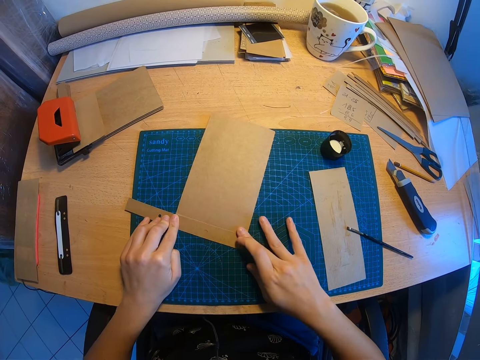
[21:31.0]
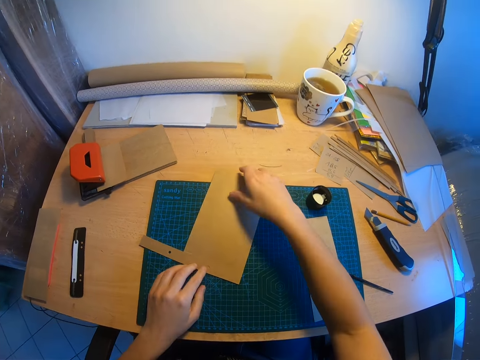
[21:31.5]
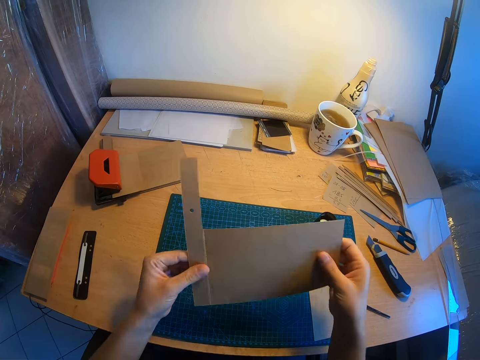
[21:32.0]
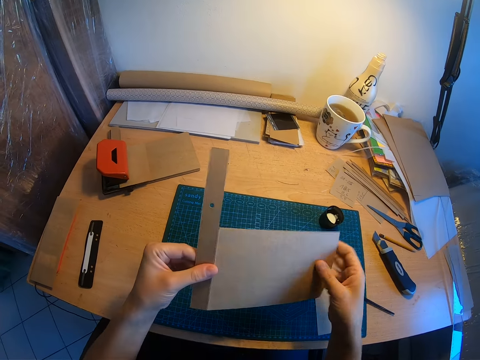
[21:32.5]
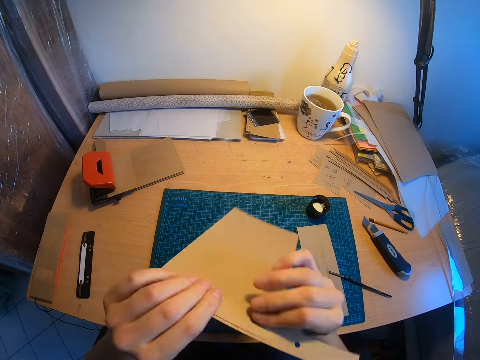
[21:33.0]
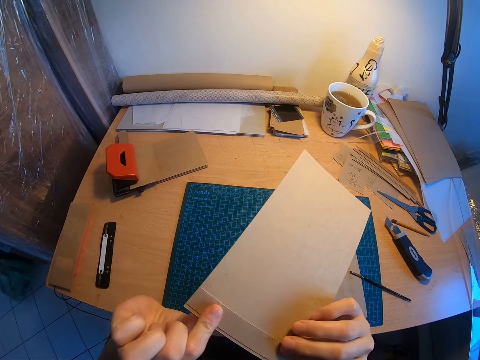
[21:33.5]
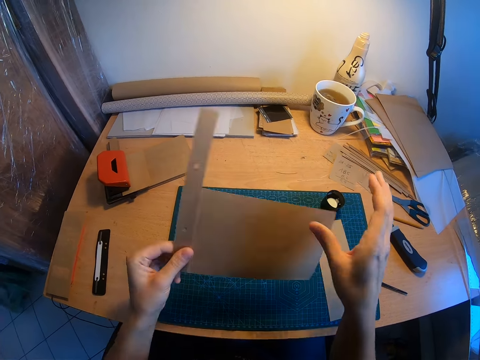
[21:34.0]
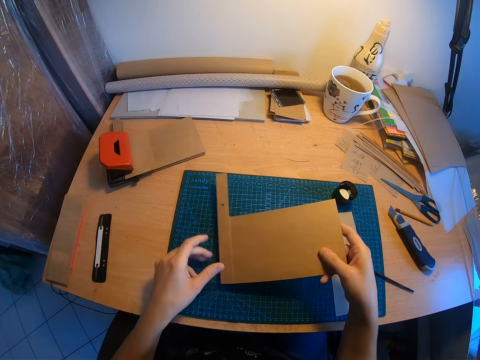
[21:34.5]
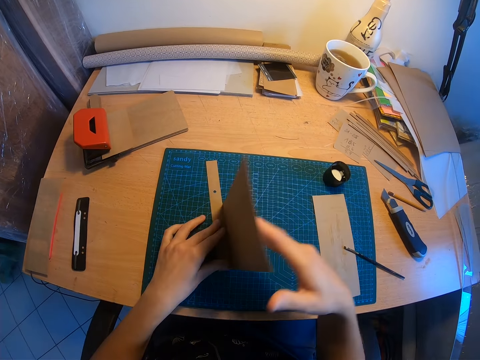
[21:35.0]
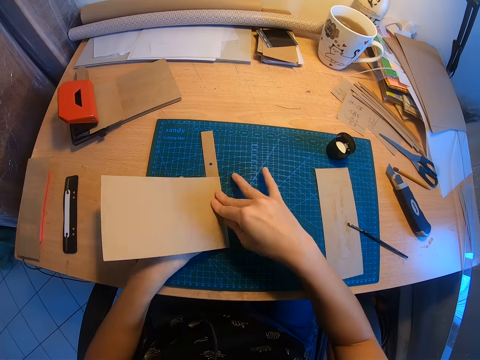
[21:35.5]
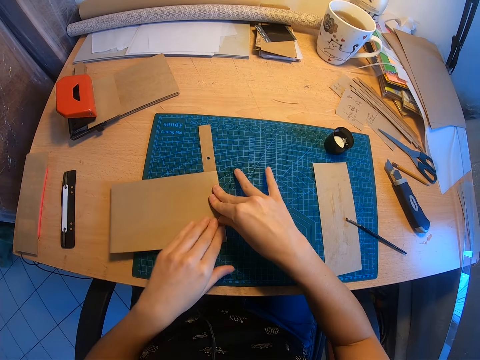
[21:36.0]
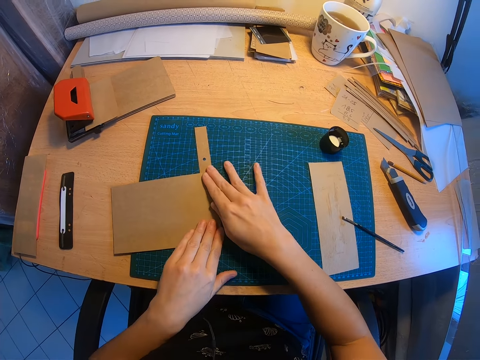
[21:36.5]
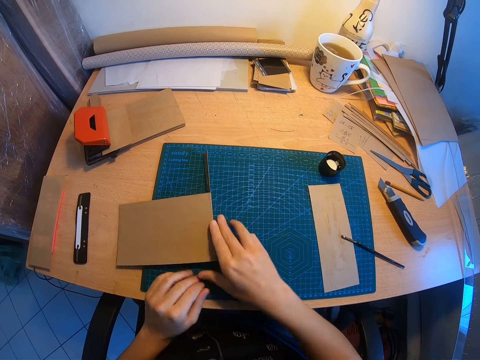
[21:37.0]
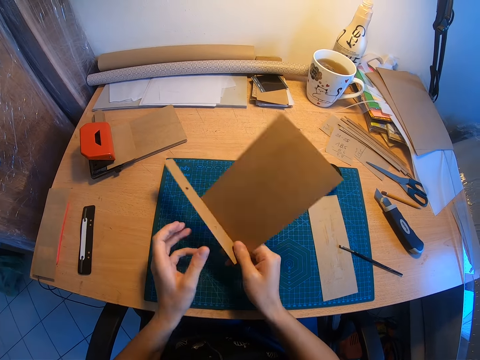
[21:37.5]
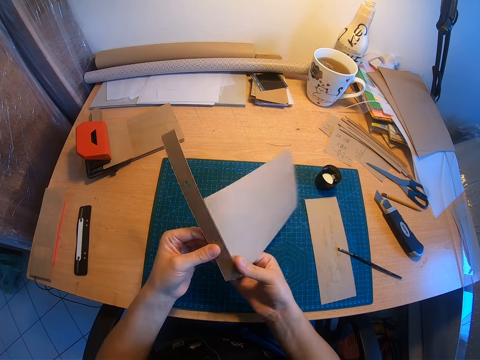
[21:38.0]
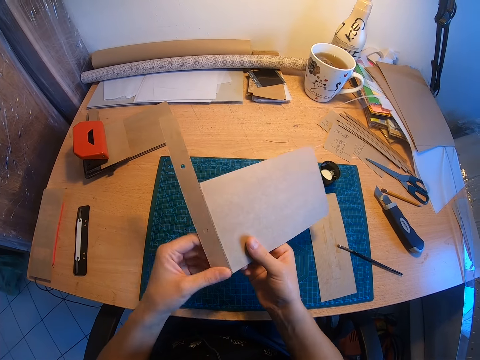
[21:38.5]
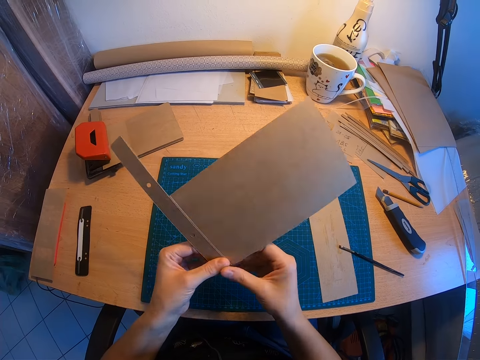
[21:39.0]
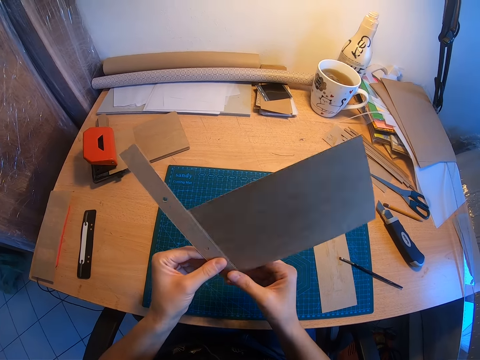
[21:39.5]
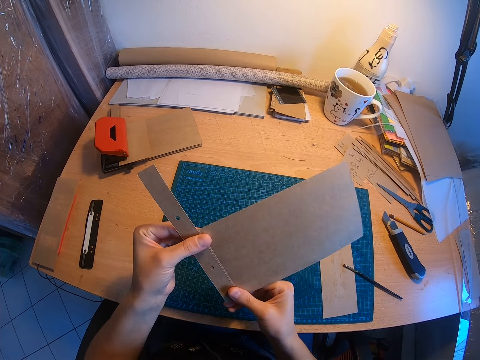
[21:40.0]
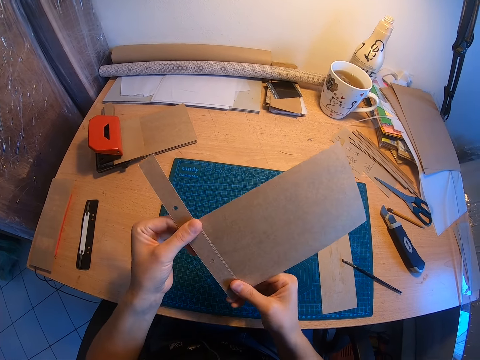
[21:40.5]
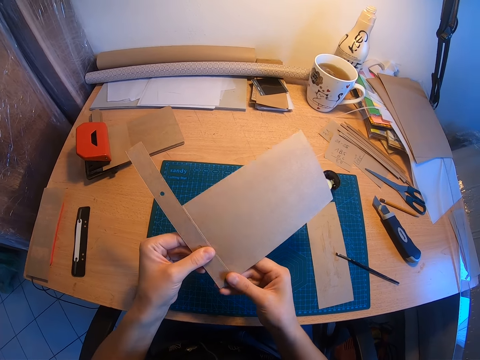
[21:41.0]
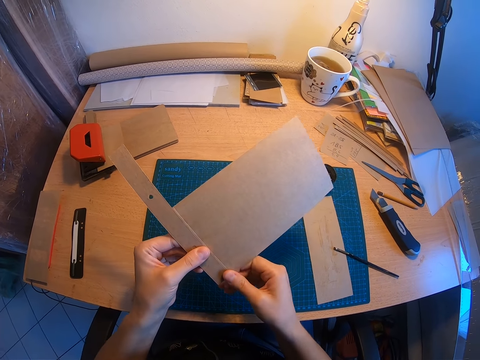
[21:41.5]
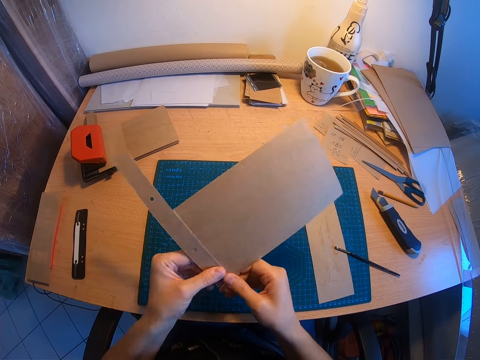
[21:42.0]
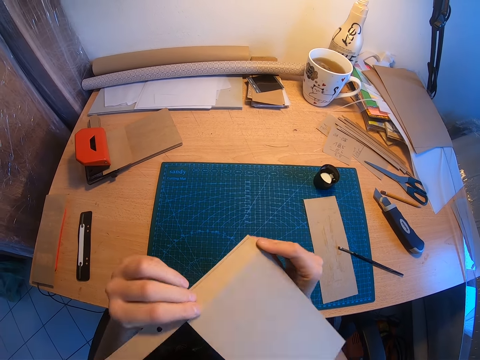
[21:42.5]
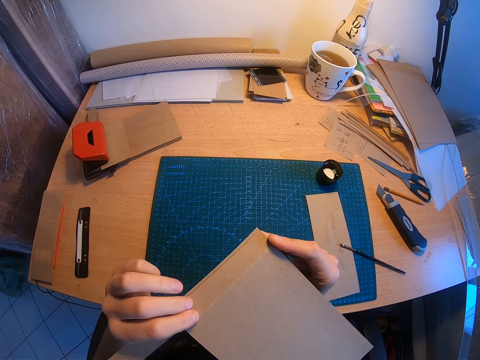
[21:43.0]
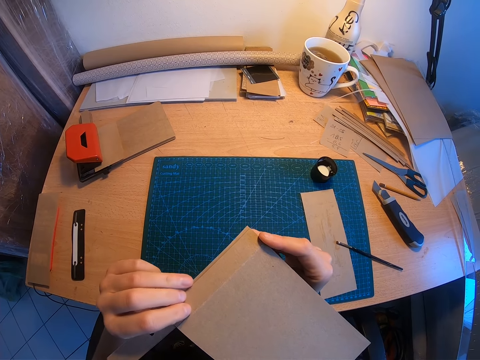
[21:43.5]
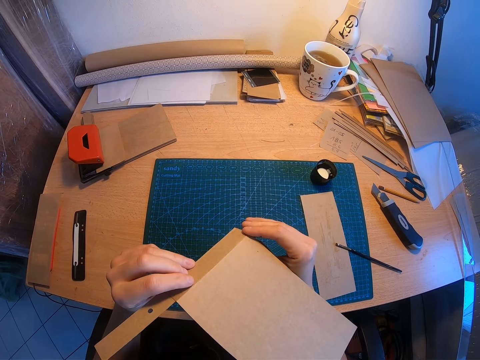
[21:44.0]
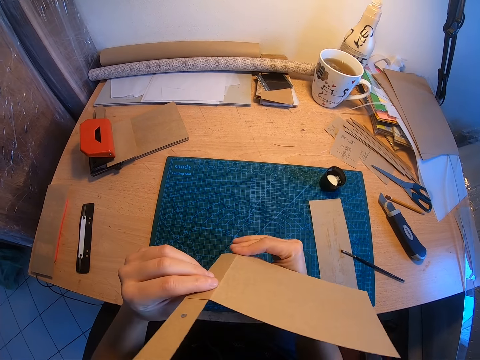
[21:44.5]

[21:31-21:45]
The camera wearer picks up the piece of brown paper or manila paper from the desk. They examine the piece of brown paper. They turn around the manila paper. They fold the piece of brown paper. They hold the manila paper. They push down the manila paper. They smoothen the edge of the piece of brown paper. They unfold the manila paper. They straighten the manila paper. They gaze at the manila paper. They turn the piece of brown paper.

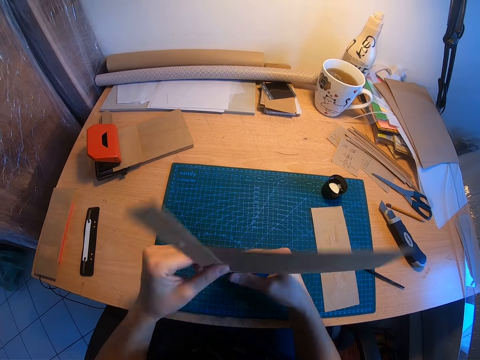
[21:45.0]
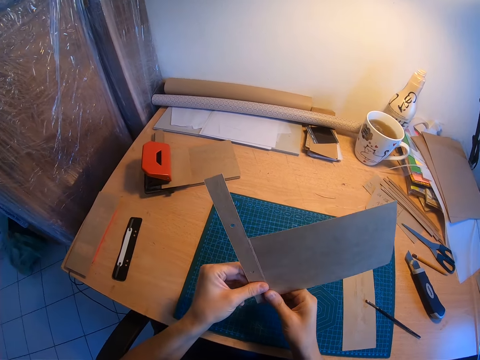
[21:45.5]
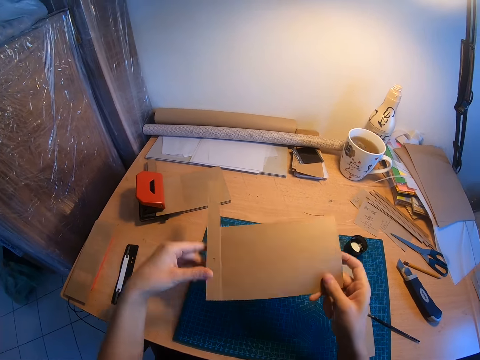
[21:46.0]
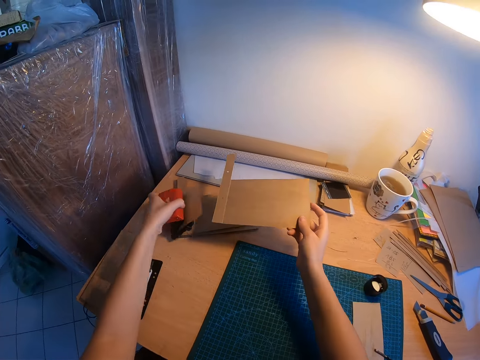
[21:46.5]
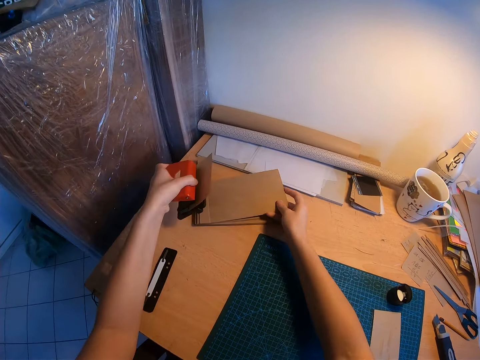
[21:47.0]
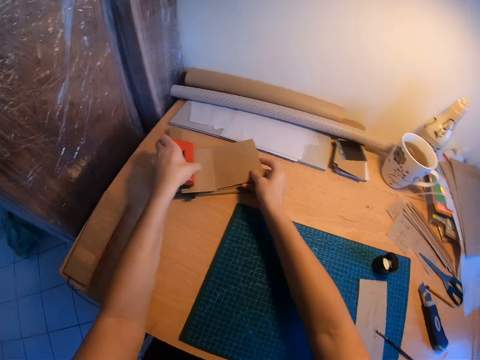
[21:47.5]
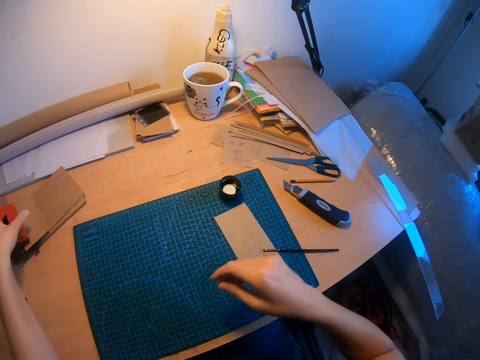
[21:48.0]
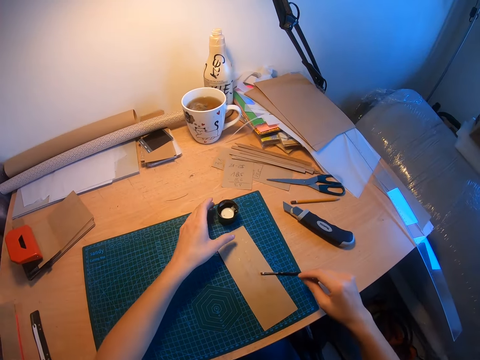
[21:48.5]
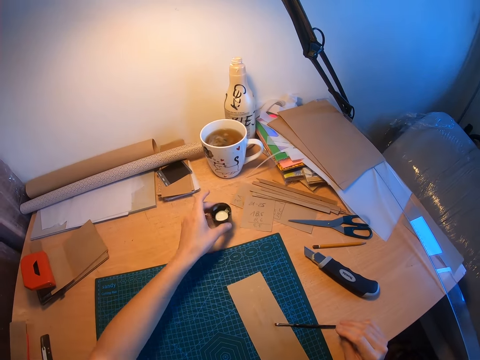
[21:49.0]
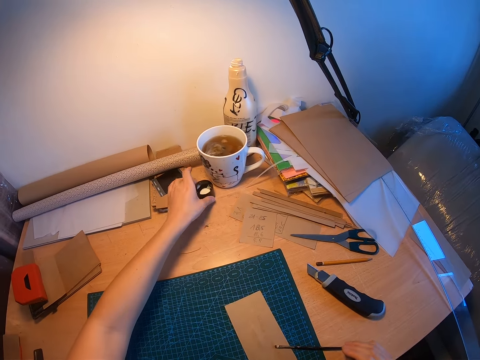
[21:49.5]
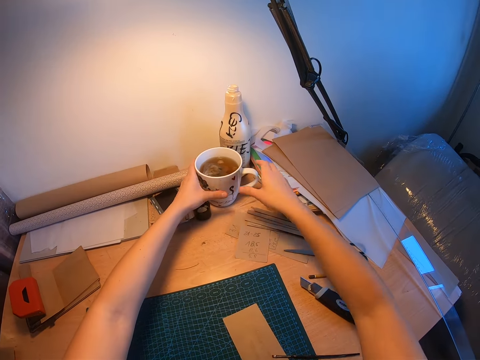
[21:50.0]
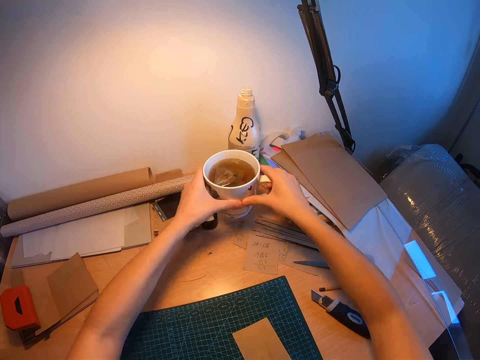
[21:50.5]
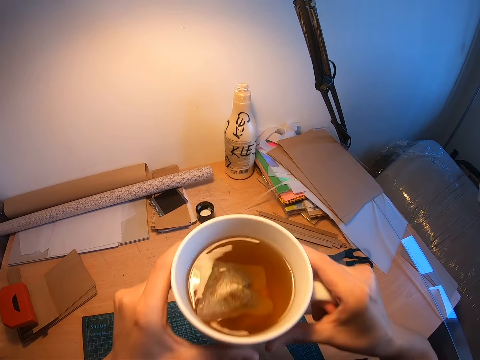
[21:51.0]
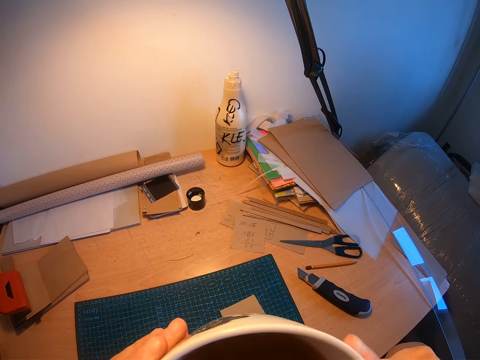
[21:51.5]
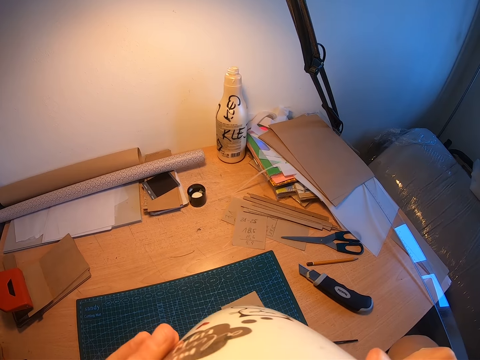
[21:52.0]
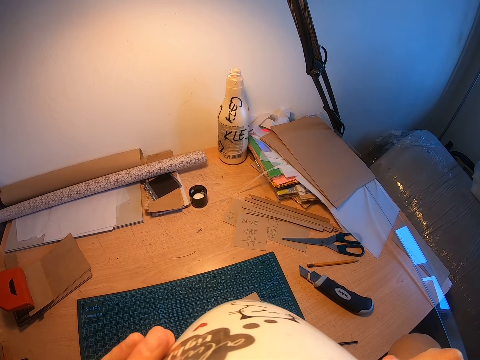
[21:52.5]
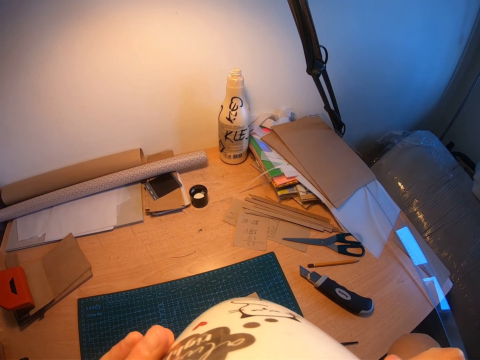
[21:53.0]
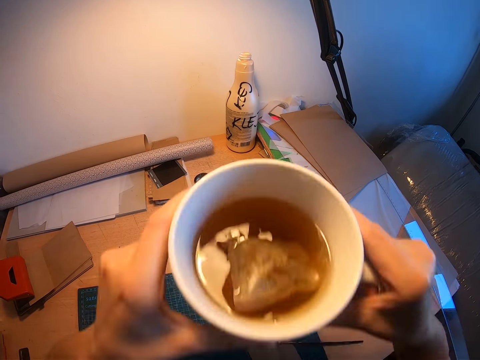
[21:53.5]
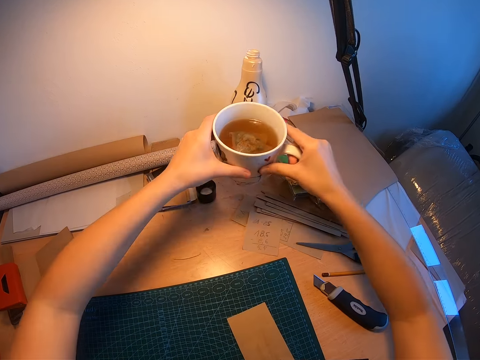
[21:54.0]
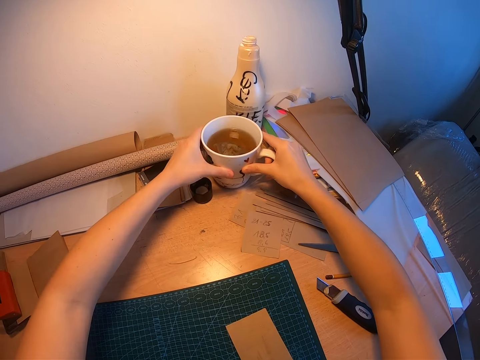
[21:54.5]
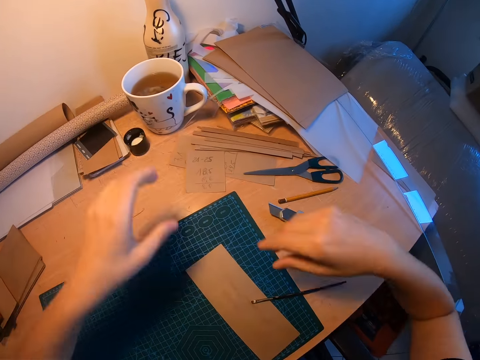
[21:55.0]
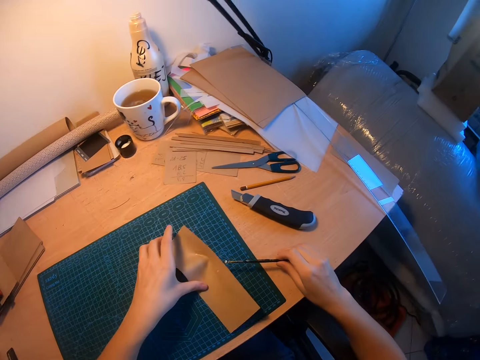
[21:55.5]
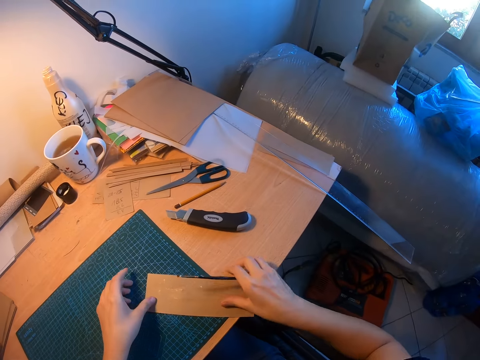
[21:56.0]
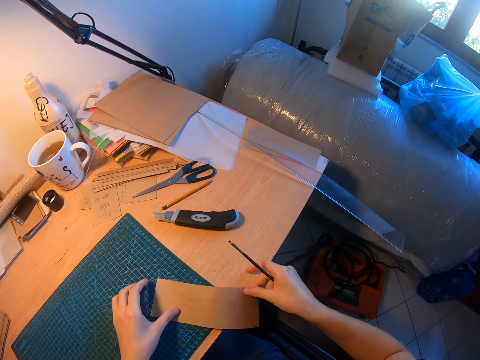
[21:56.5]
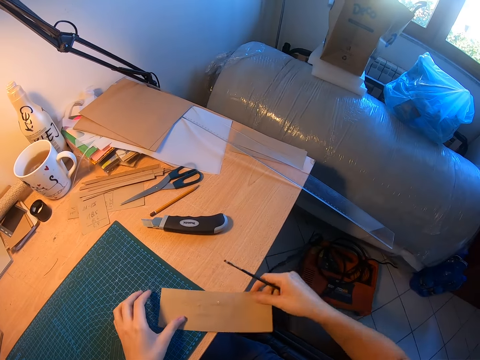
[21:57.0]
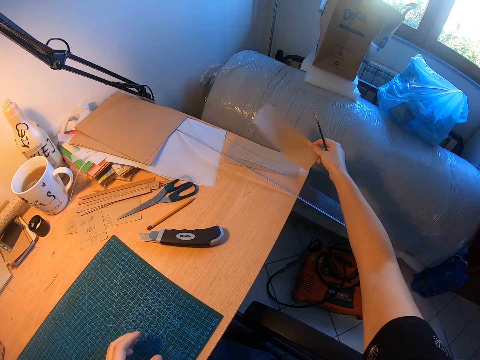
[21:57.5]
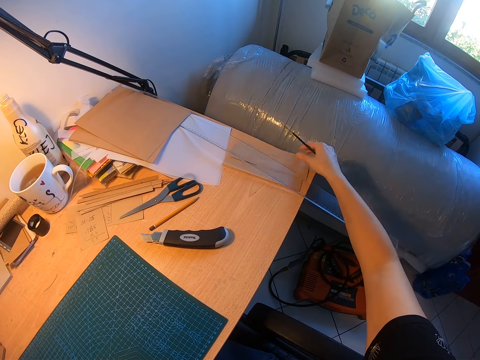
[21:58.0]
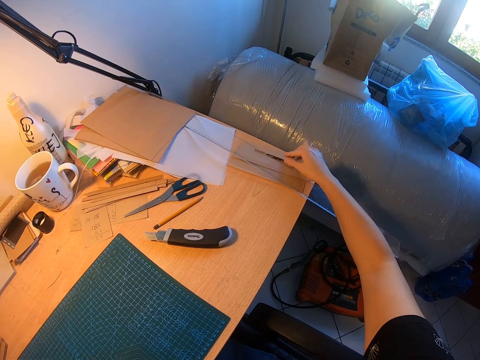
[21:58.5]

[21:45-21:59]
The camera wearer picks up the orange metal from some brown papers with her left hand. She places the piece of brown paper on top of the brown papers. She places the orange metal on the brown papers. She picks up the container on the desk with her left hand. She drops the container on the desk with her left hand. She carries a cup of black tea with both hands. She grabs the cup of black tea. She drinks from the cup of black tea. She drops the cup of black tea on the desk. She picks up the paint brush with her right hand. She picks up the piece of brown paper on the desk. She drops the piece of brown paper on the edge of the desk. She drops the paint brush on the edge of the desk.
